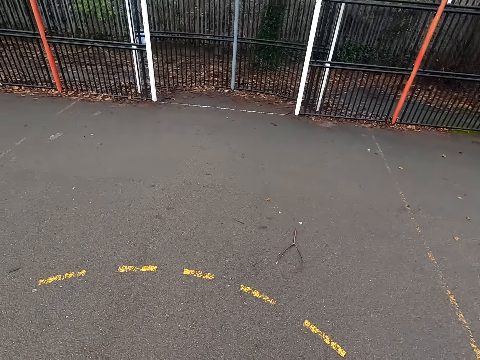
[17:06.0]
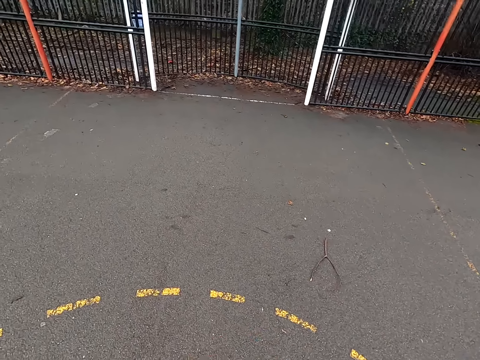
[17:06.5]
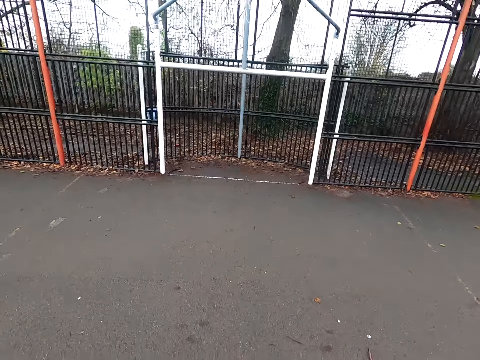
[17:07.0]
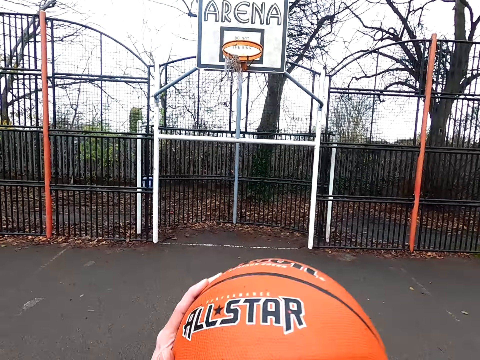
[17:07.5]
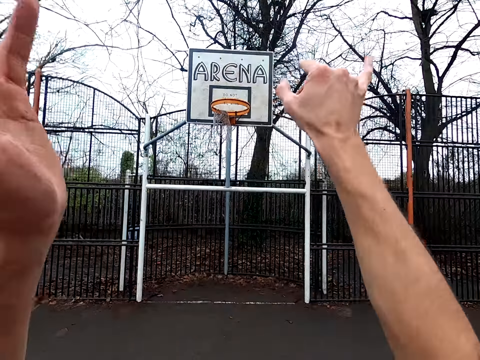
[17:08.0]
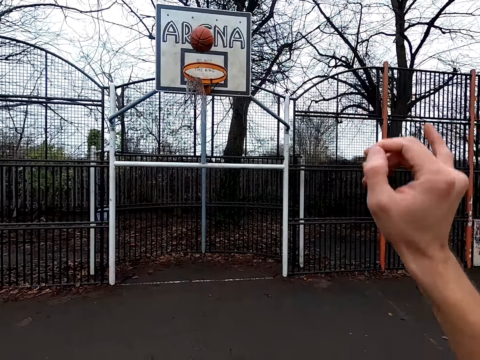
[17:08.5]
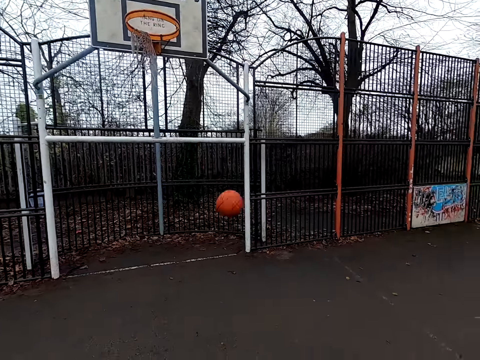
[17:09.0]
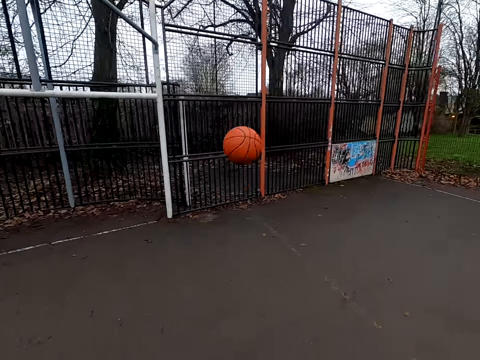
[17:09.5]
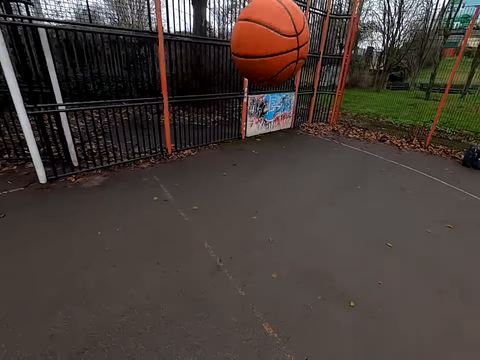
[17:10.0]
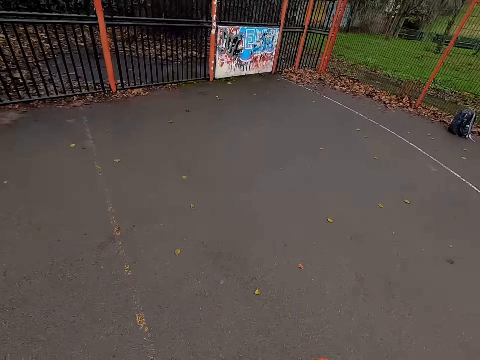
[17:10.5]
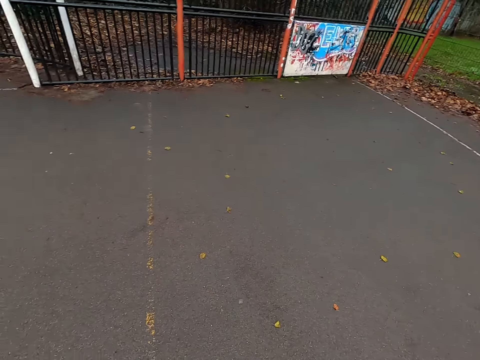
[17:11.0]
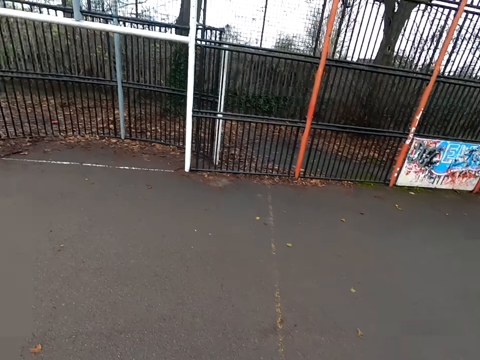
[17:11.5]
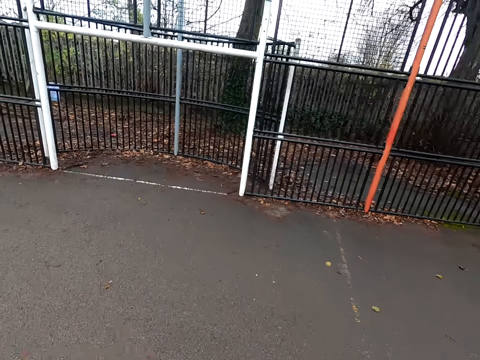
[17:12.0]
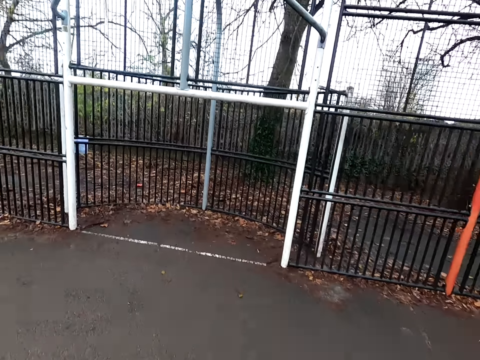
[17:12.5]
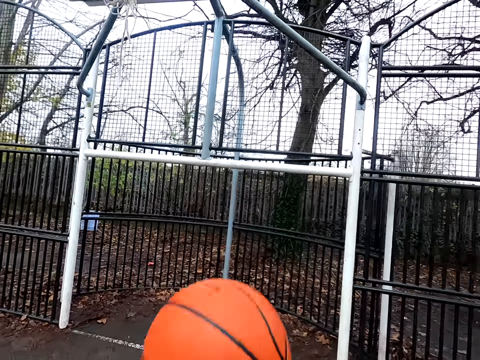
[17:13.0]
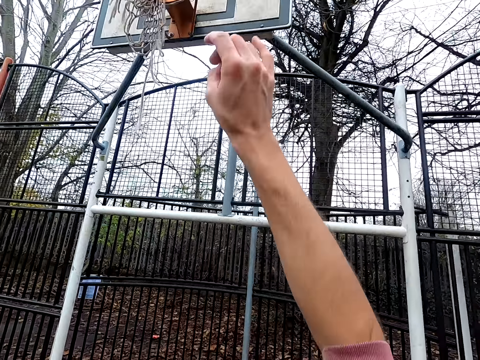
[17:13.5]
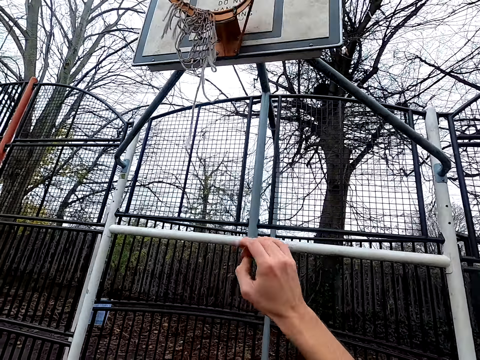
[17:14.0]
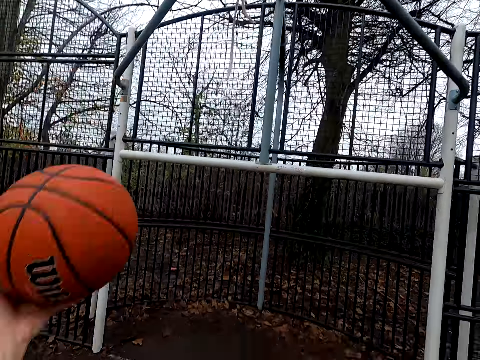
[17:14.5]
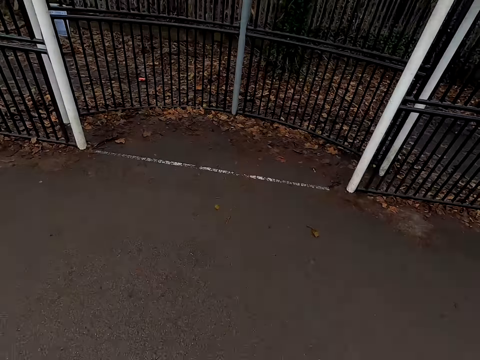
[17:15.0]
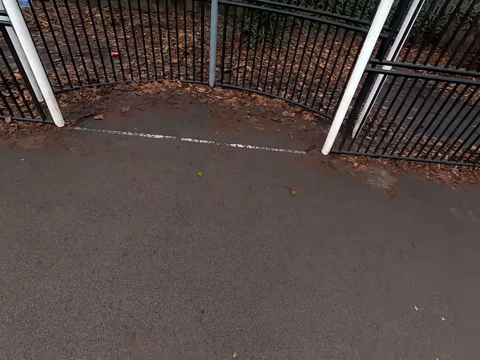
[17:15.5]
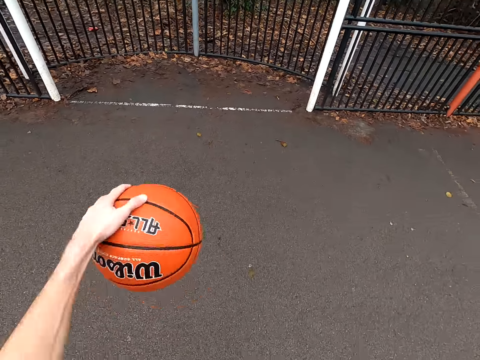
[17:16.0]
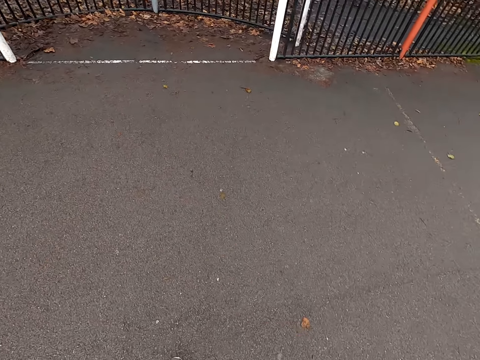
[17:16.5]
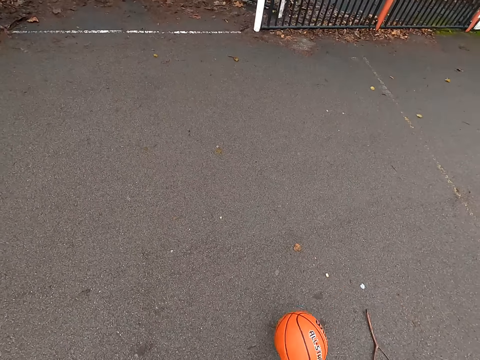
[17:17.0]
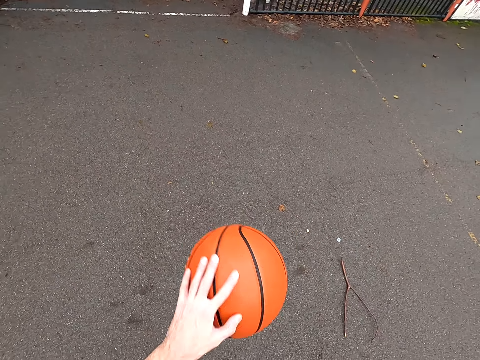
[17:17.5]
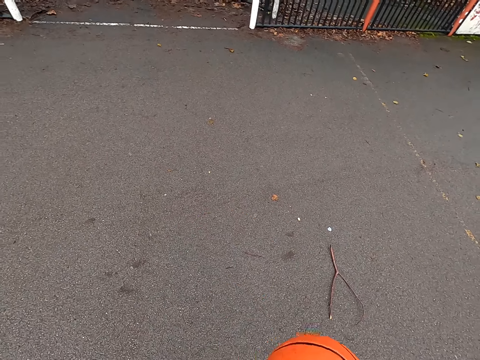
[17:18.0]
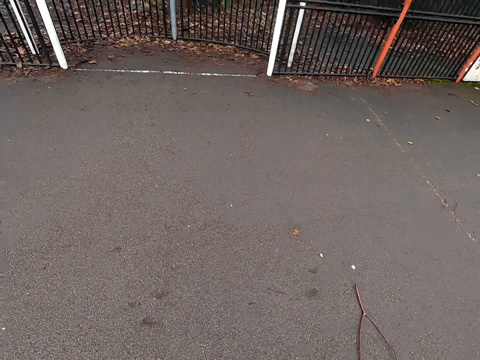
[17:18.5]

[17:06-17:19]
The camera wearer throws the ball. They walk around. They take the ball. They bounce the ball. They throw the ball. They take the ball. They bounce the ball.

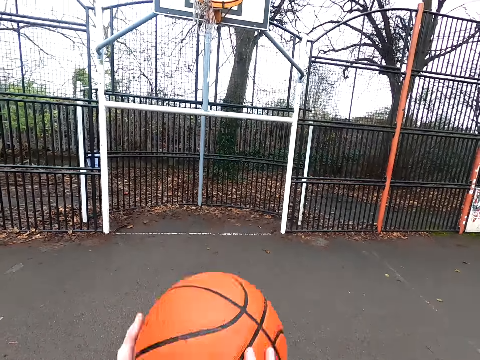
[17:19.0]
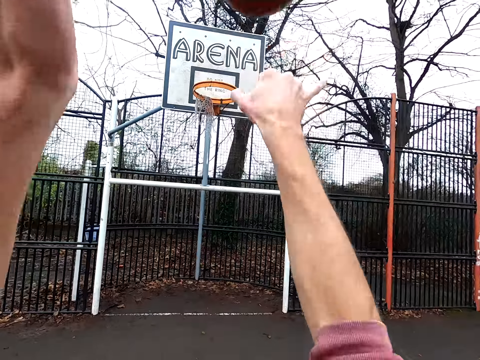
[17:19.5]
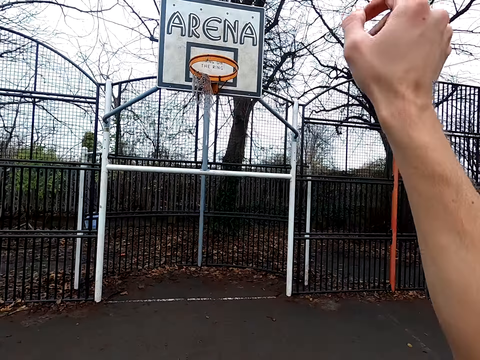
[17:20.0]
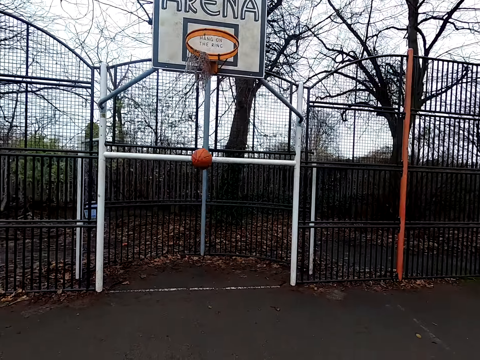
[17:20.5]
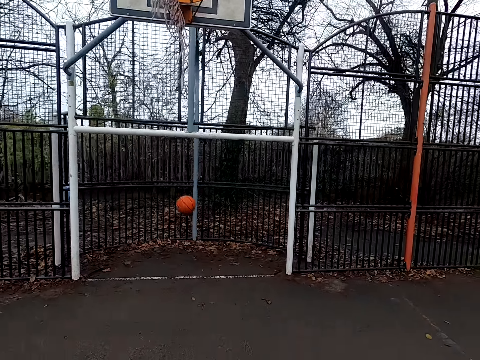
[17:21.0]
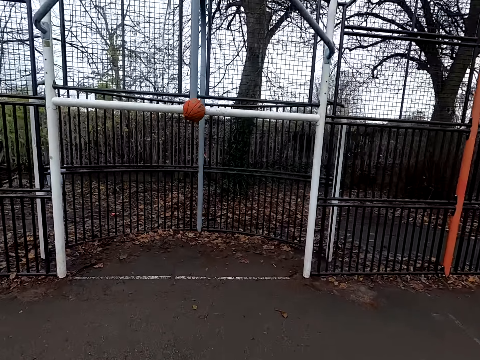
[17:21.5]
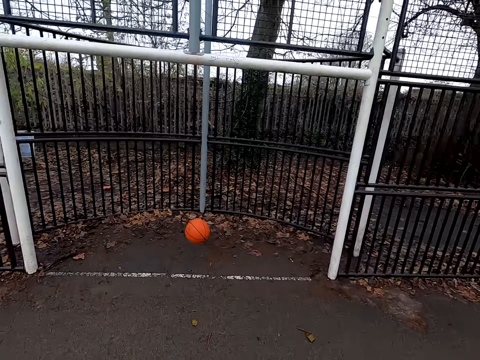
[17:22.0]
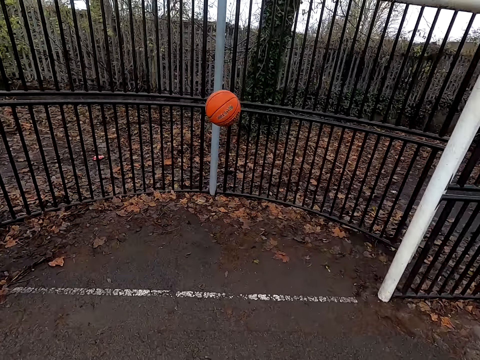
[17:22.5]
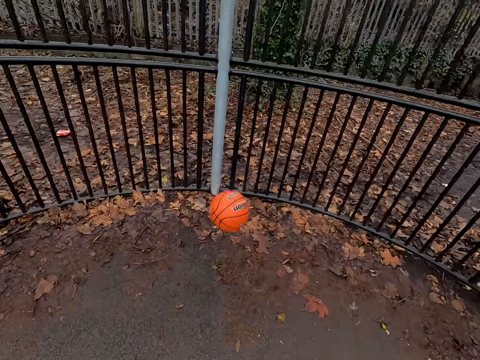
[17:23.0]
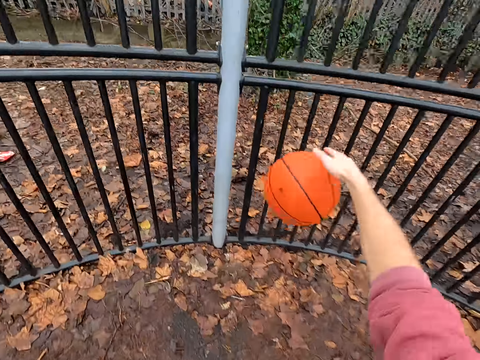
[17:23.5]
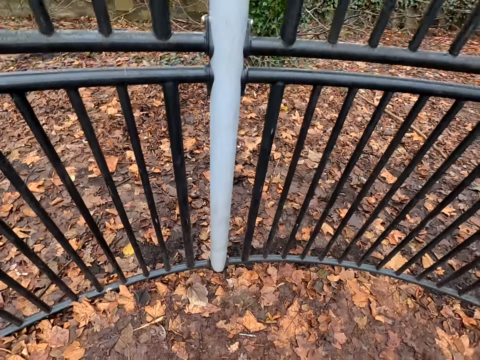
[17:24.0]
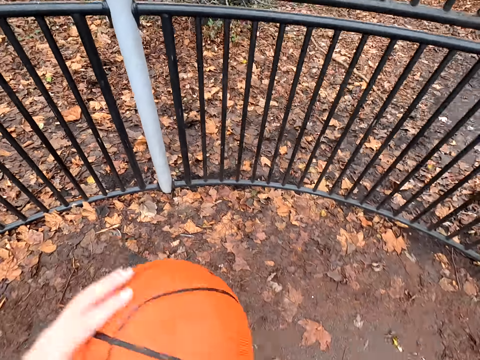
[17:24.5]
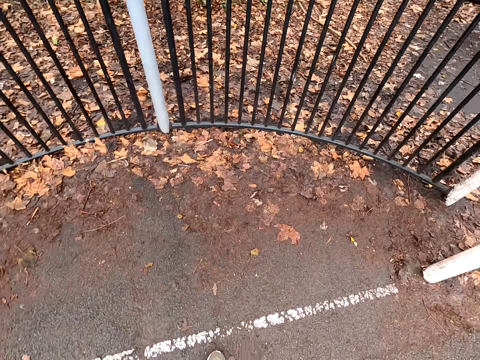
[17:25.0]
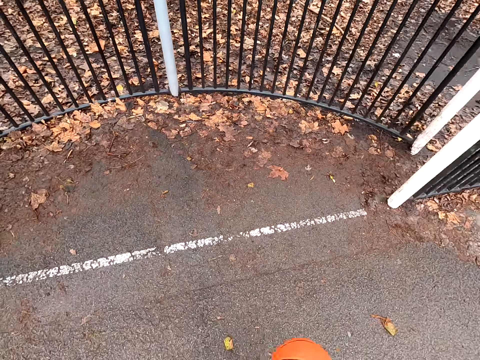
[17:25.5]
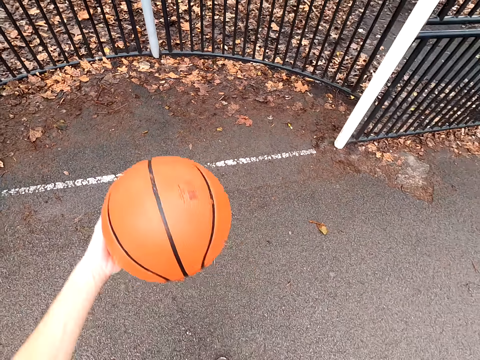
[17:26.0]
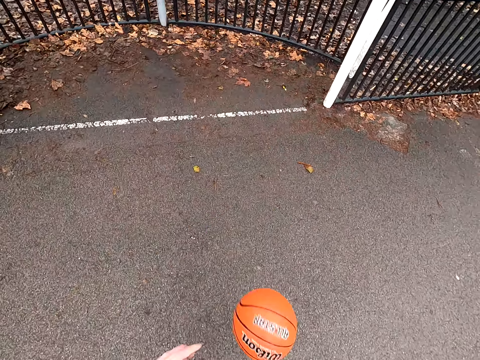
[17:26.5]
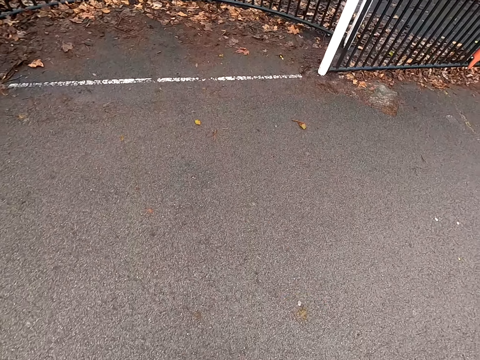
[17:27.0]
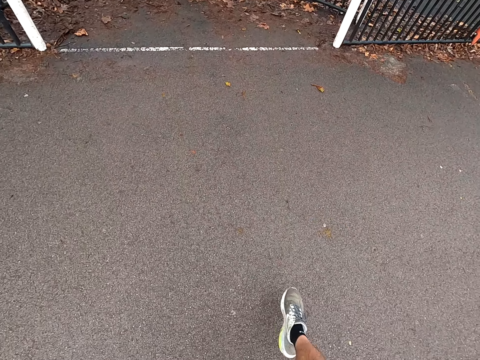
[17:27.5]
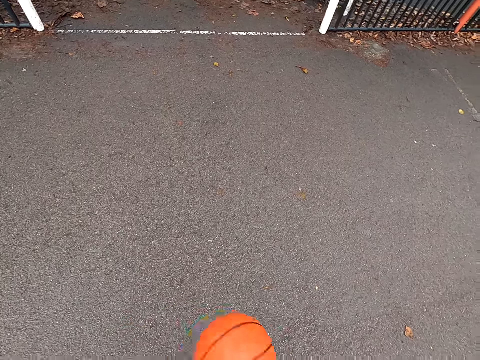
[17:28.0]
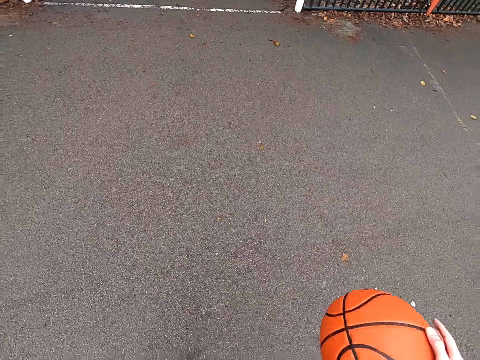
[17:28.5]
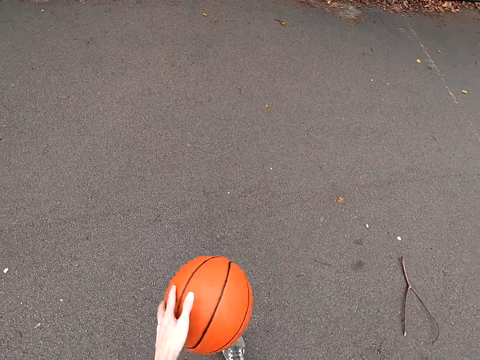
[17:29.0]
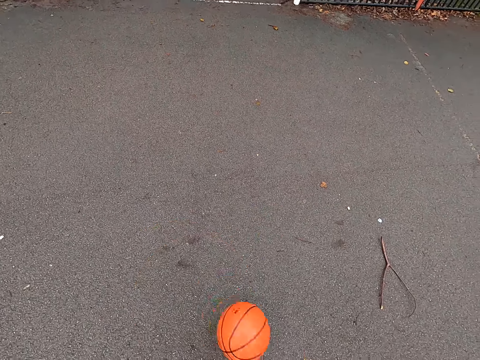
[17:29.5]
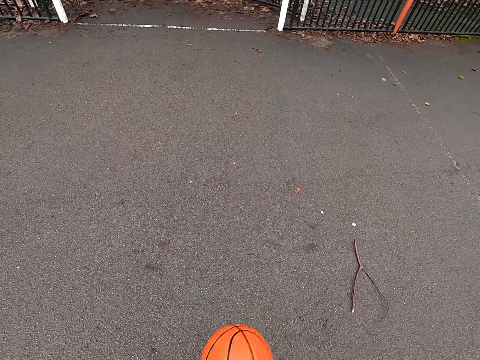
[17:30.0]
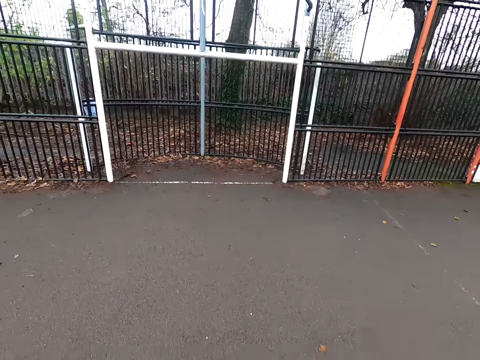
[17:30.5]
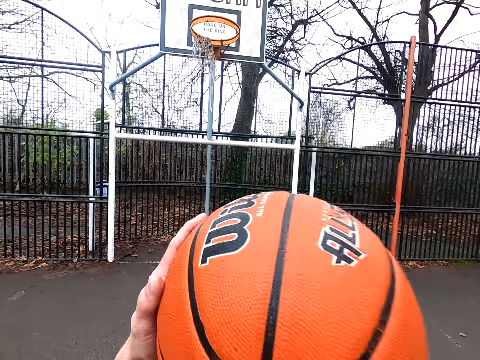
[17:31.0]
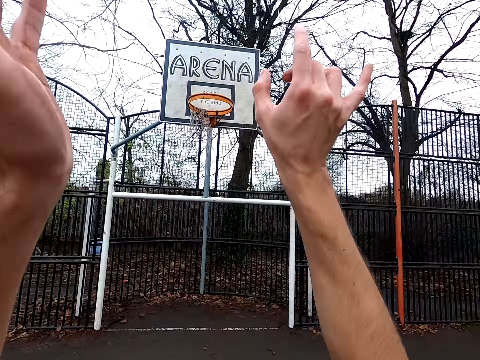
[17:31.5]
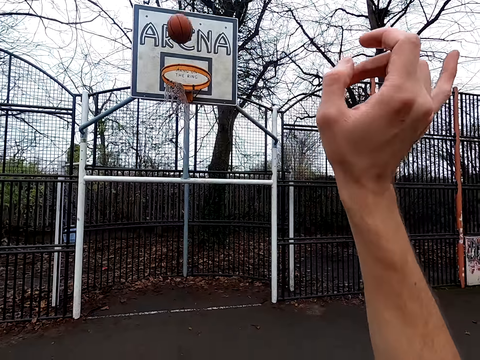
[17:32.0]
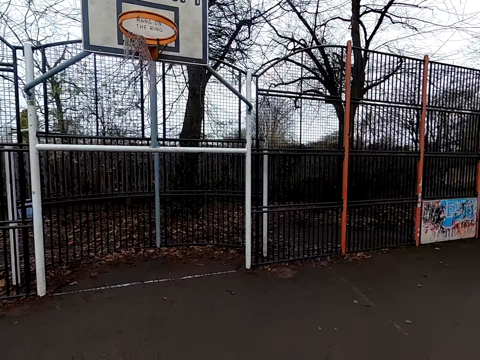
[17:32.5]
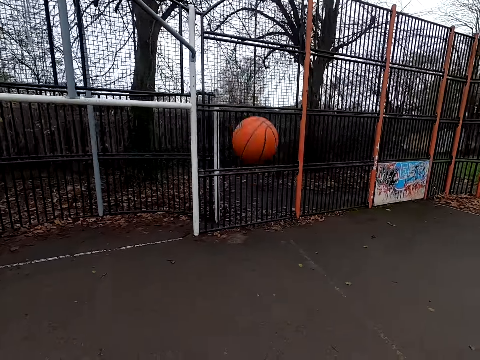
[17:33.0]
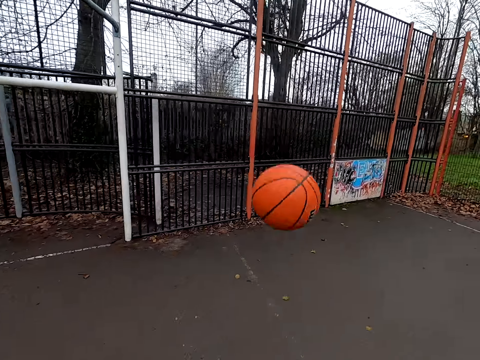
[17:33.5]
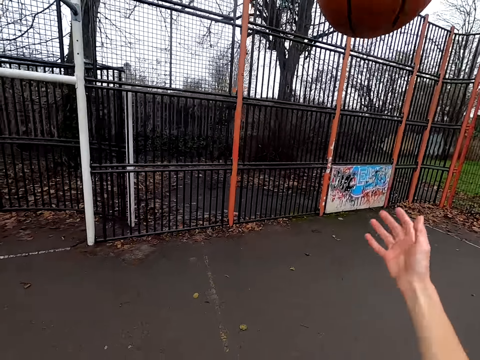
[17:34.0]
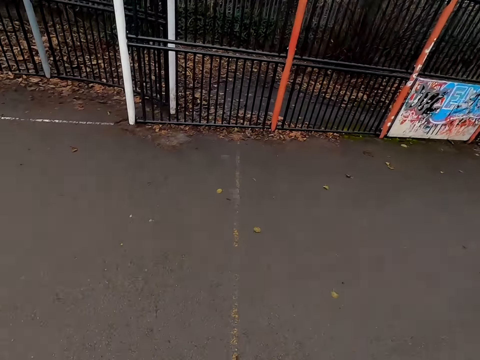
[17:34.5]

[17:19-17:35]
The camera wearer throws the ball. They walk around. They take the ball. They bounce the ball. They walk around. They throw the ball. They take the ball.
